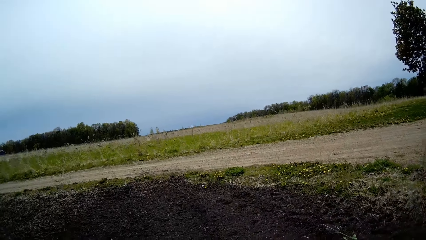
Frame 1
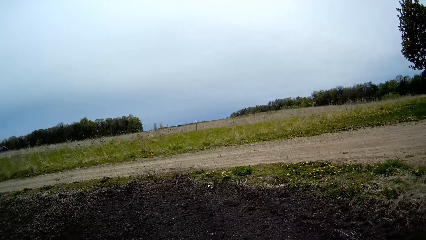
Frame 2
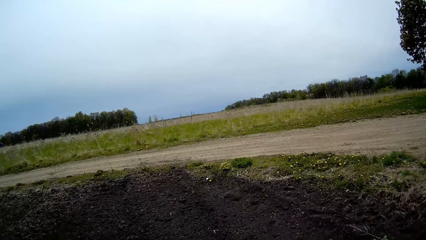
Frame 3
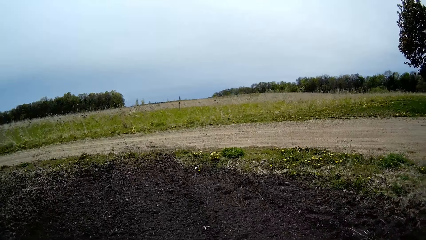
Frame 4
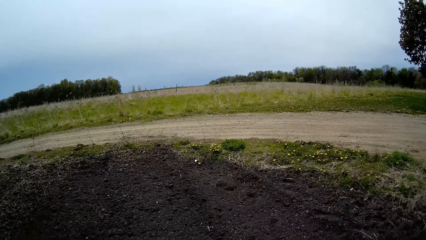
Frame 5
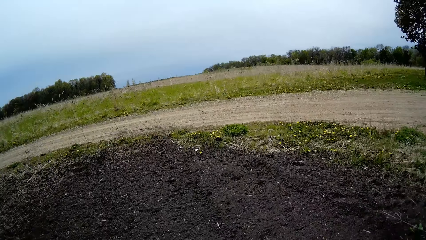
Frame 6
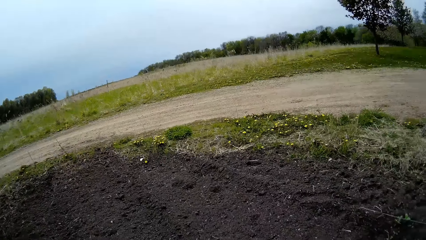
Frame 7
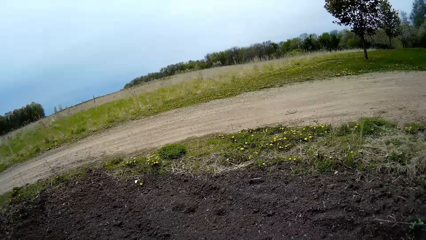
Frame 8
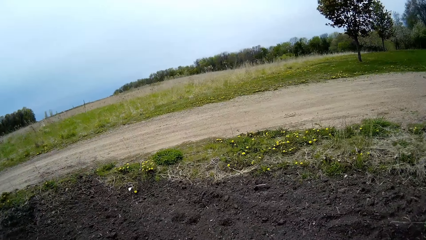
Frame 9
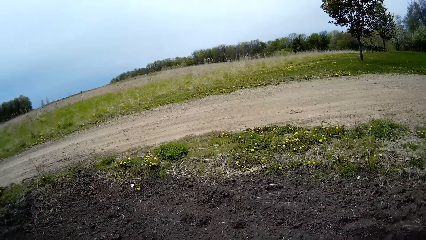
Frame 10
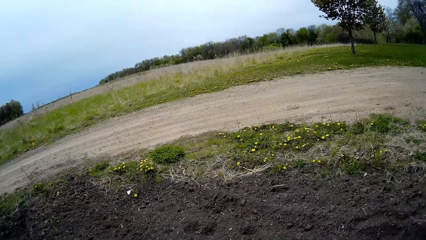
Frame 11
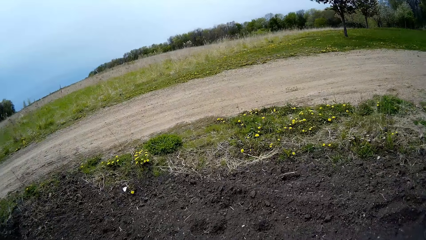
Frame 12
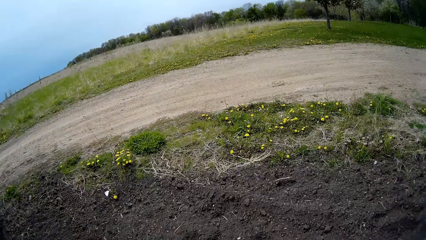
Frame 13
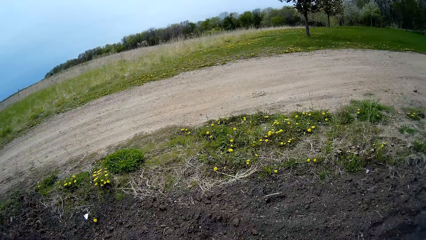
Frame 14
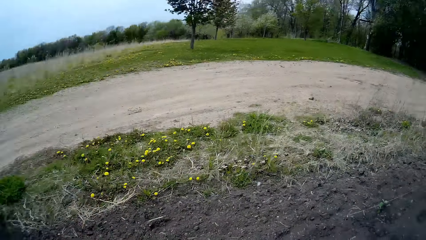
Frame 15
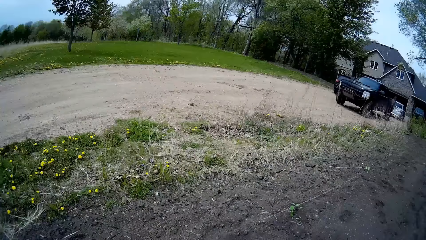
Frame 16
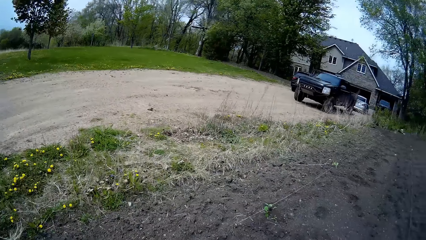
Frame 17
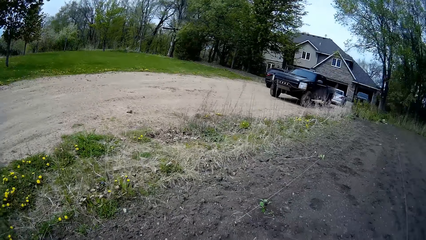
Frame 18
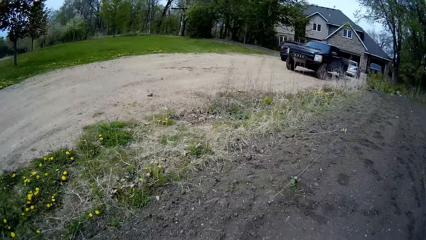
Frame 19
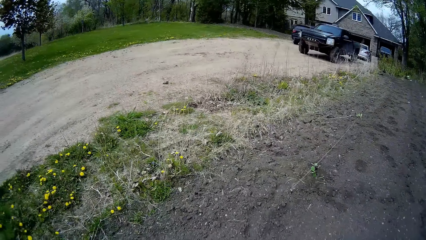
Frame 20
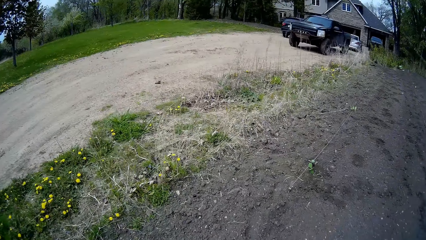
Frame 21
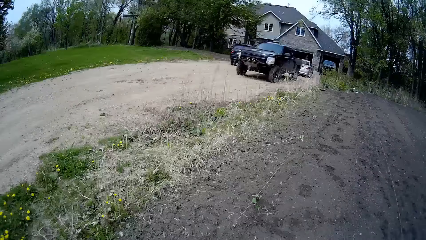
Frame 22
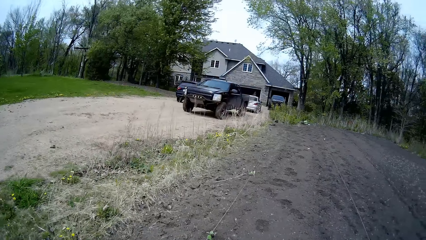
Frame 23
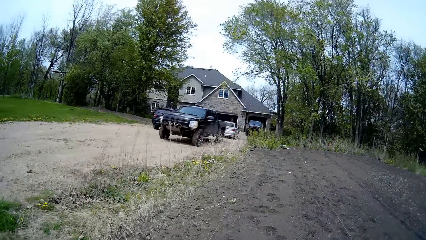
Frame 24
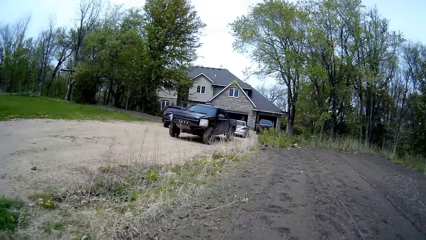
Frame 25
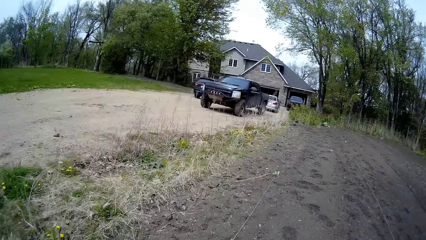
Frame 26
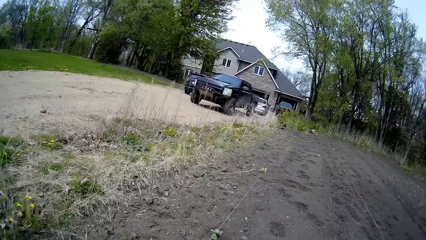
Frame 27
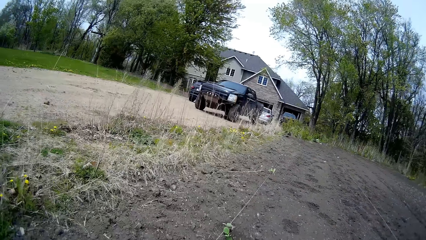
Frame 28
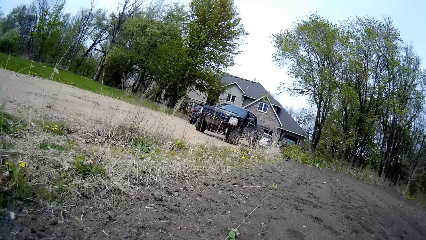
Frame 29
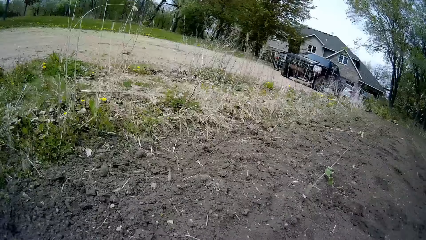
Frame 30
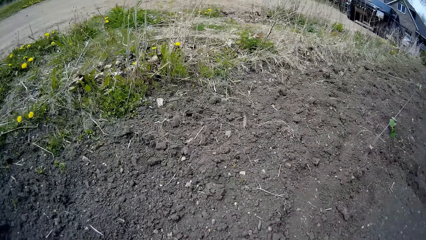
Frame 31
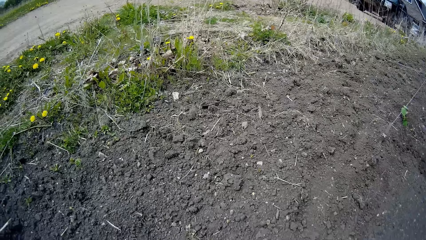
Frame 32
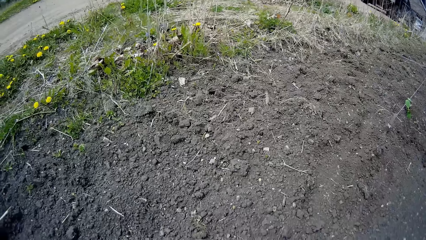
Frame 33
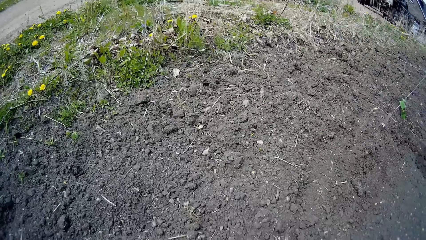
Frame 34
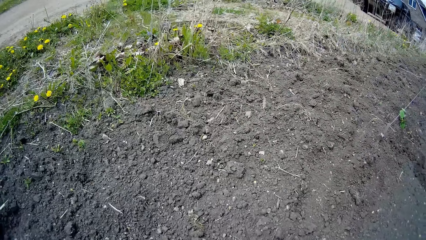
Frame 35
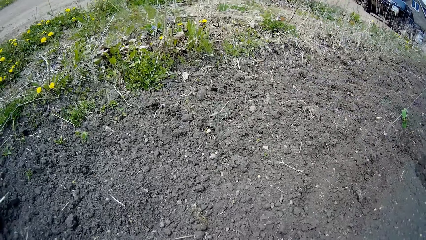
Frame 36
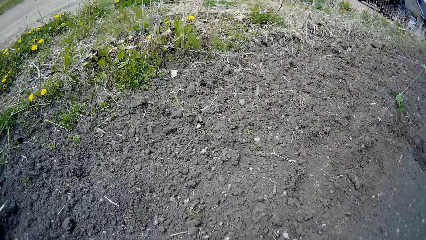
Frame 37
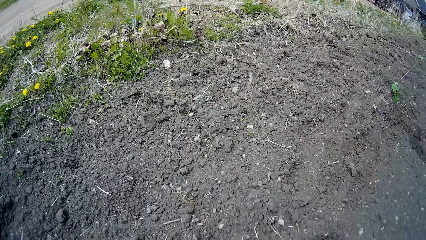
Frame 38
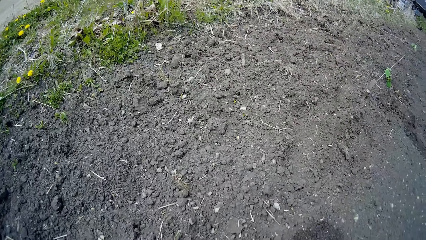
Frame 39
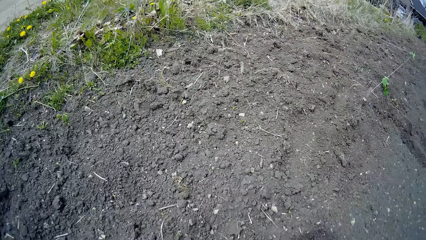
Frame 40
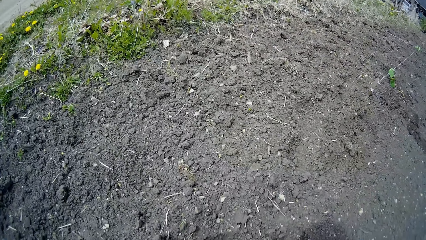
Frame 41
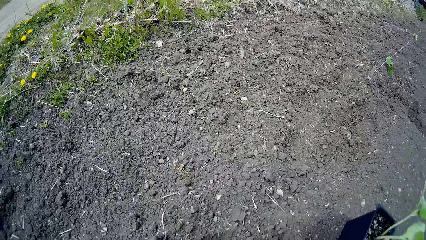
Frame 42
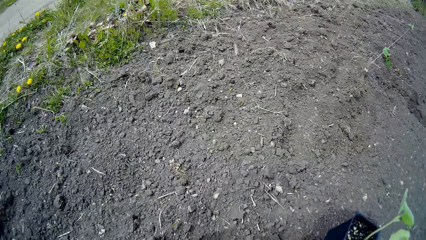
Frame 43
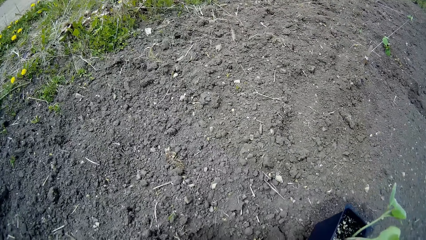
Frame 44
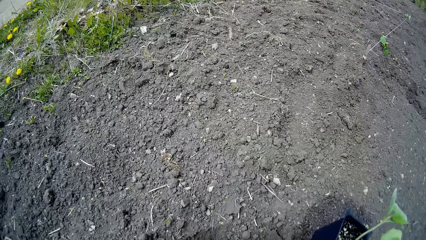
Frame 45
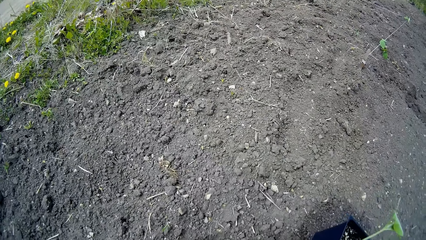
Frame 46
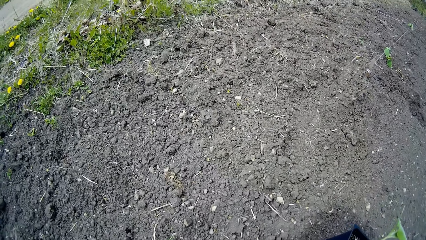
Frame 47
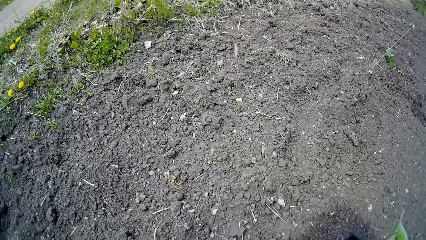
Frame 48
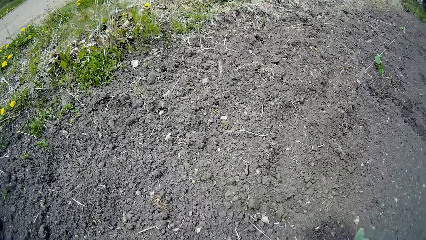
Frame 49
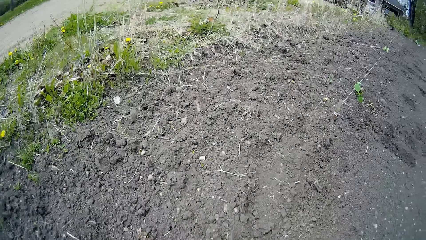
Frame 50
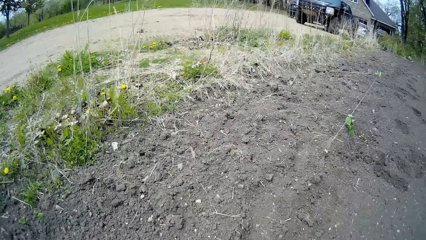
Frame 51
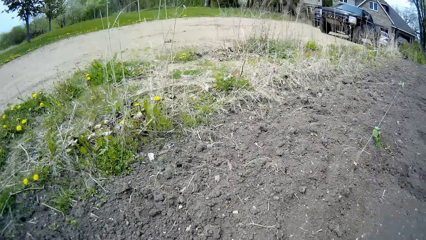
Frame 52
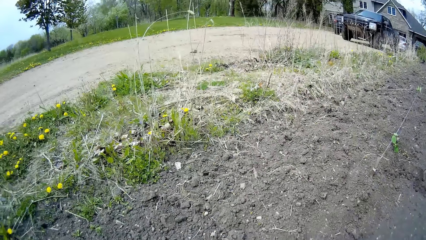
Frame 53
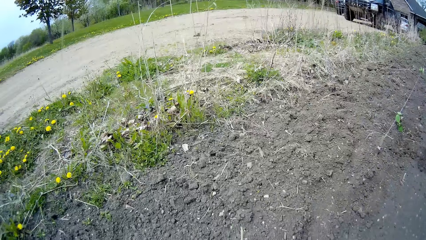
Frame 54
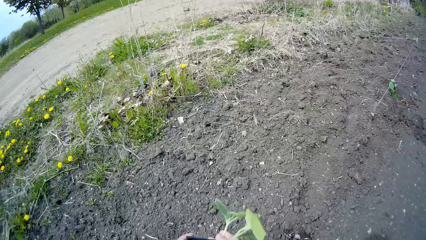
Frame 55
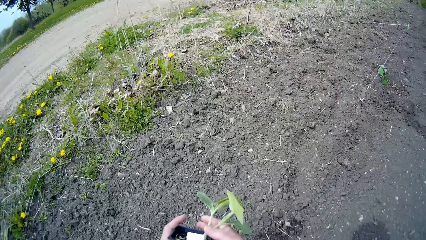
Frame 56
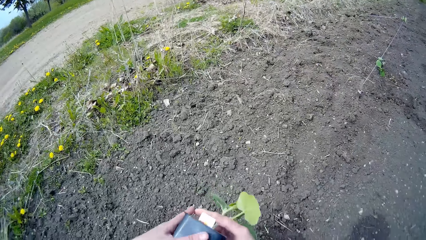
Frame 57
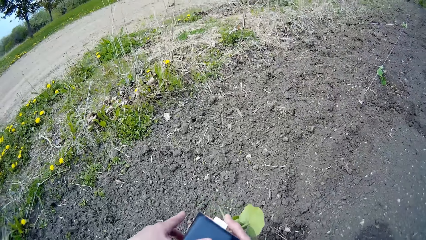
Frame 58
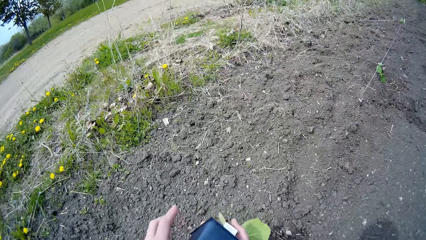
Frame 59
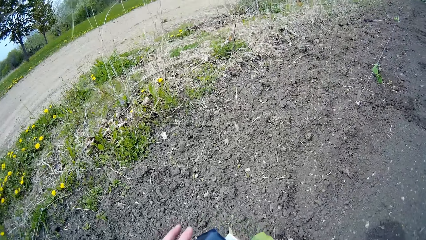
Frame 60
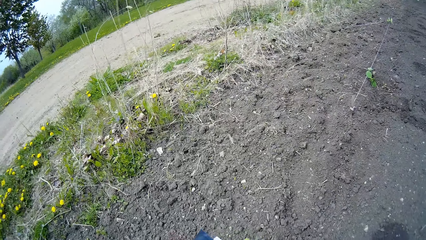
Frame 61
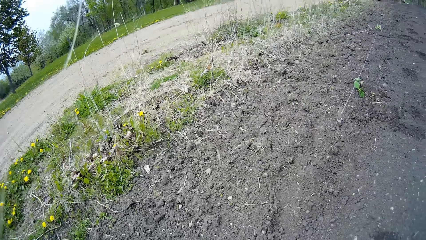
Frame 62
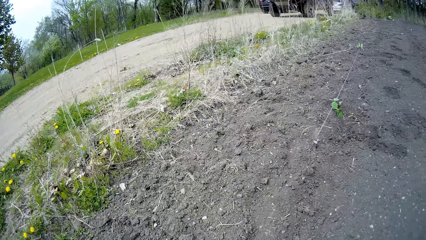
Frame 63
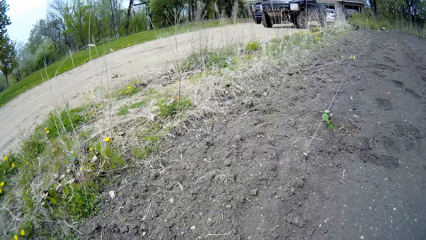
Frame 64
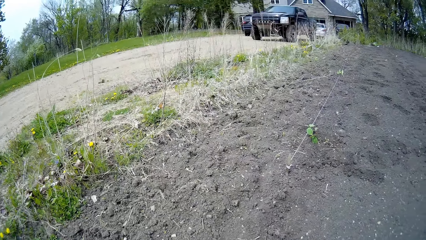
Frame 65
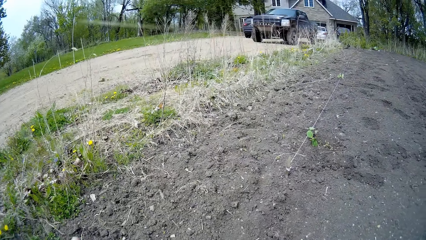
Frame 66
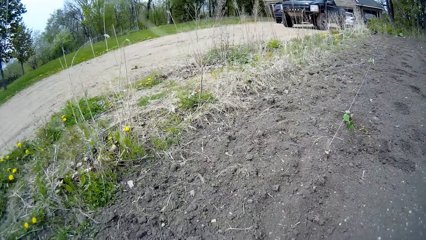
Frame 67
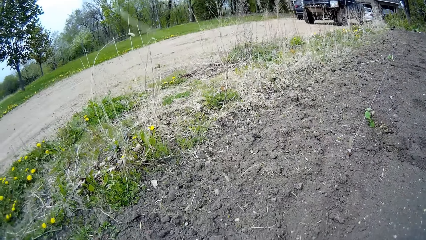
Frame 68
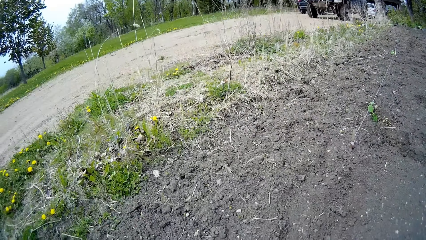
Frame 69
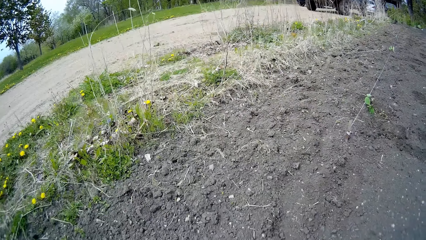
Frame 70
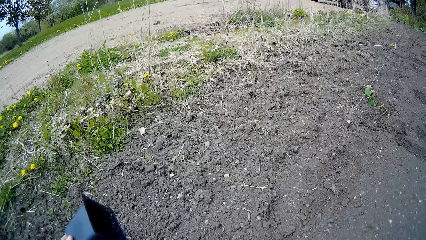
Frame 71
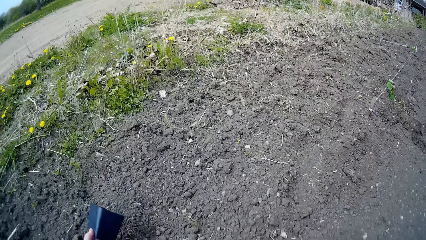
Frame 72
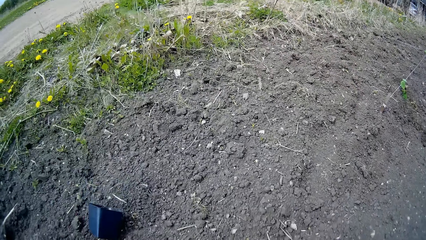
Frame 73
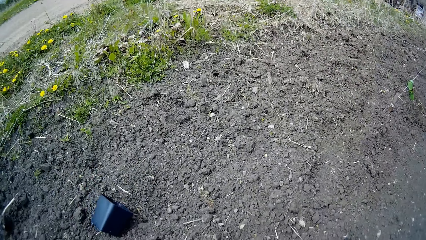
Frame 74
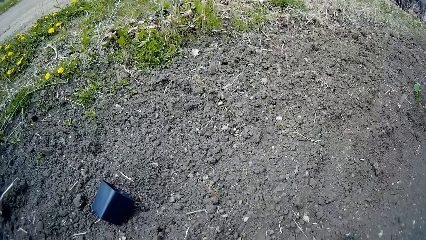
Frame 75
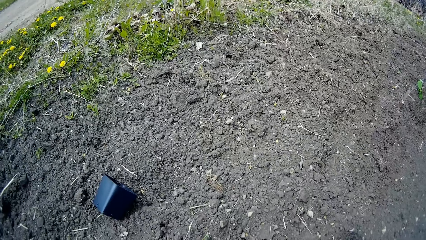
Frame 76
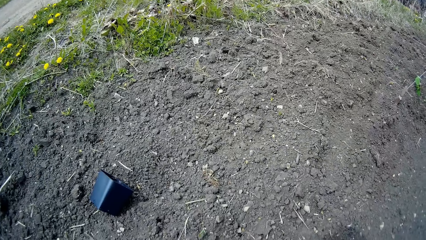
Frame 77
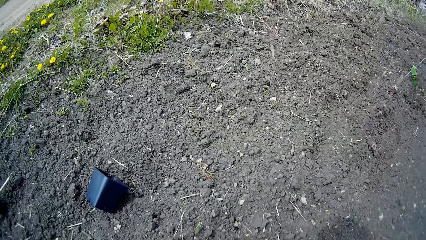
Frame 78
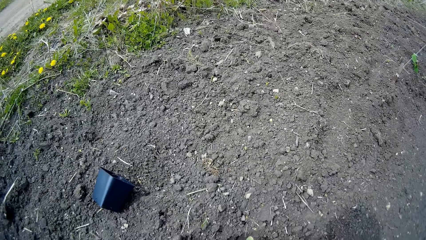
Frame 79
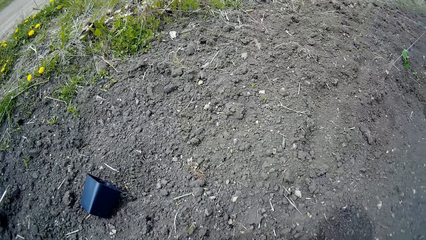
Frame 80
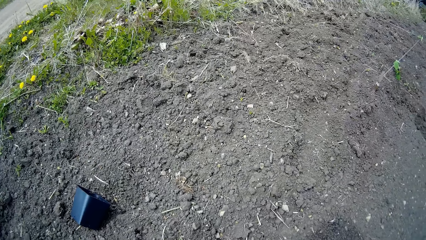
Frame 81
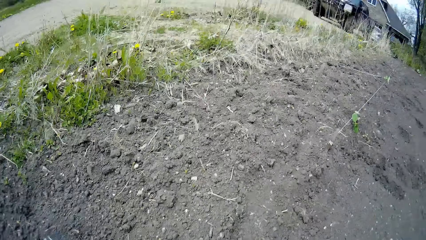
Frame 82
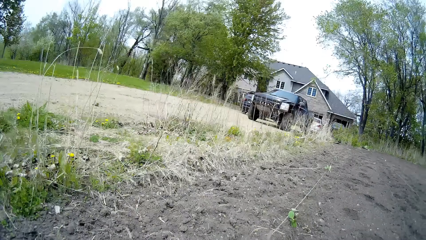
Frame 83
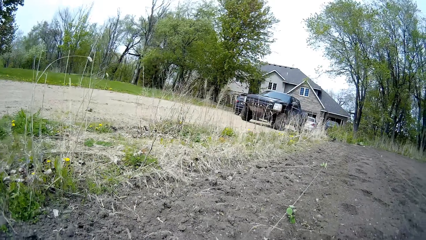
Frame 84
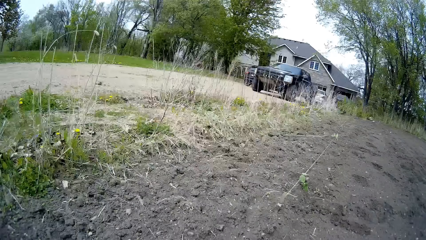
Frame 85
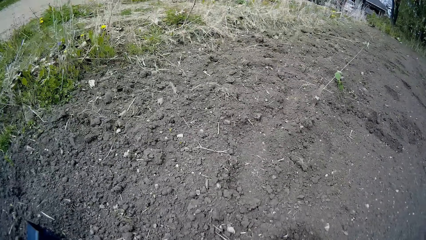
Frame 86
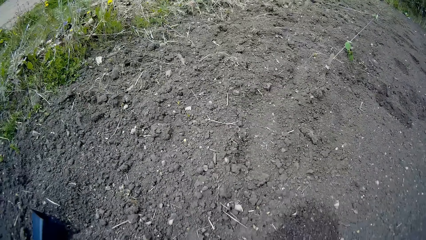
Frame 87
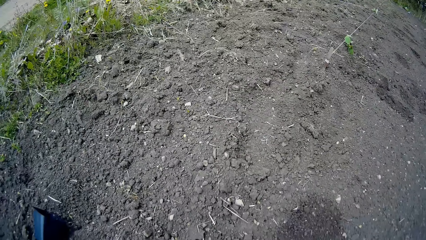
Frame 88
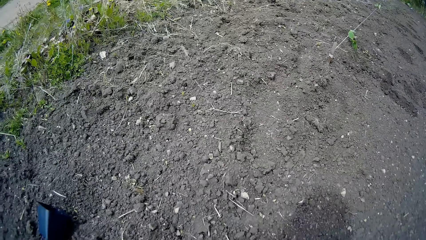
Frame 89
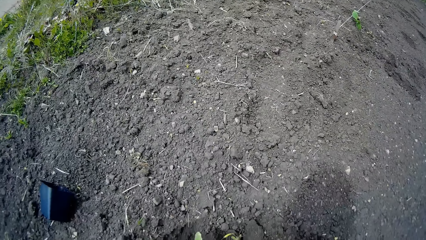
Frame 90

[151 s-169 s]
The camera wearer drops the plant container in her right hand on the floor. She removes the plant from the container with both hands. She throws the container on the floor.
